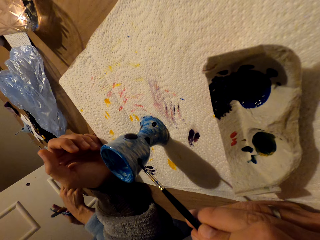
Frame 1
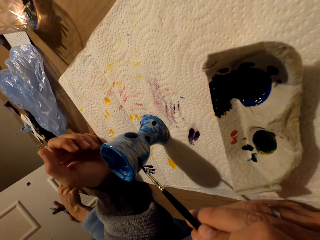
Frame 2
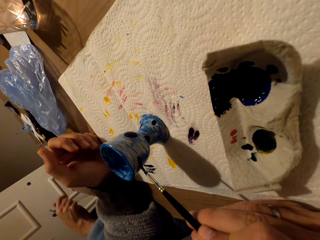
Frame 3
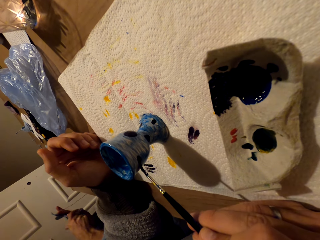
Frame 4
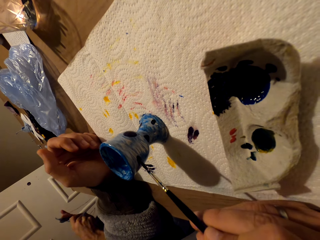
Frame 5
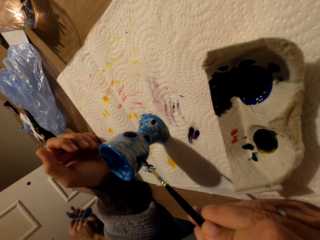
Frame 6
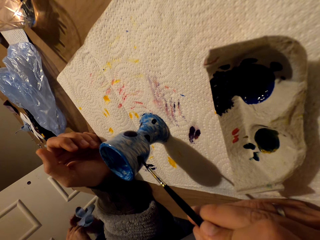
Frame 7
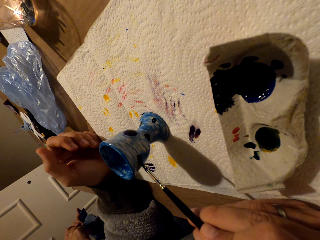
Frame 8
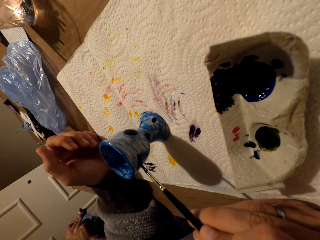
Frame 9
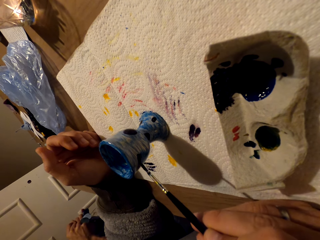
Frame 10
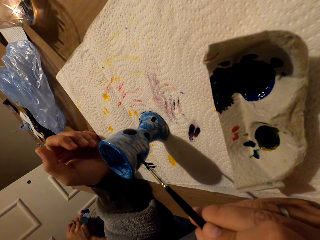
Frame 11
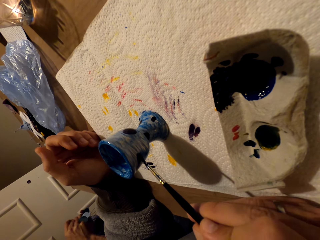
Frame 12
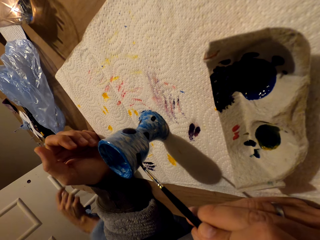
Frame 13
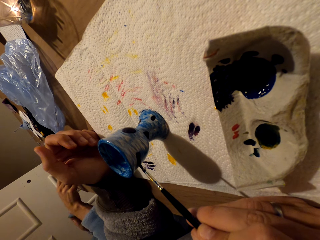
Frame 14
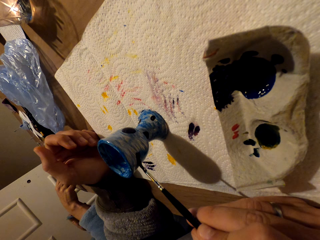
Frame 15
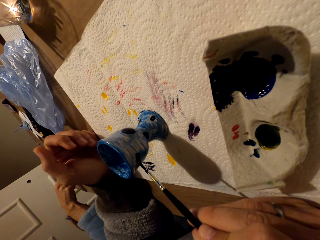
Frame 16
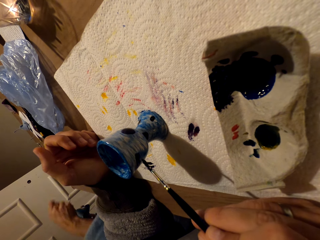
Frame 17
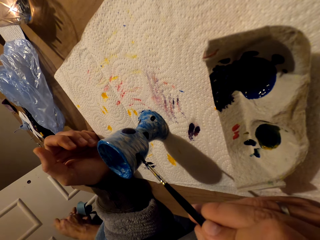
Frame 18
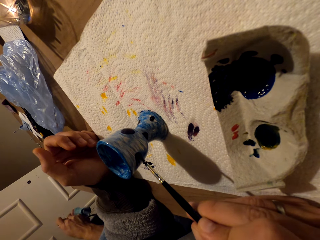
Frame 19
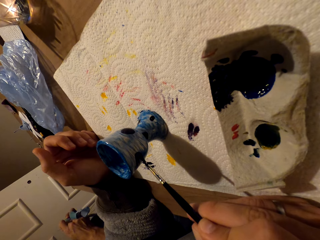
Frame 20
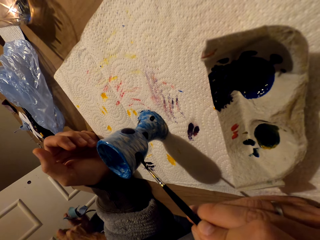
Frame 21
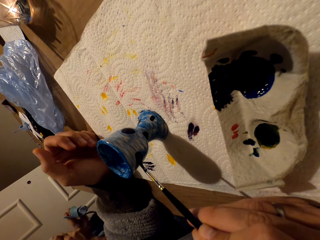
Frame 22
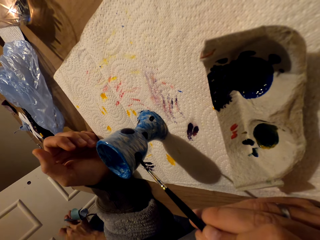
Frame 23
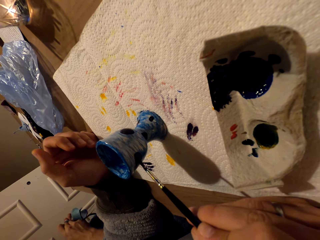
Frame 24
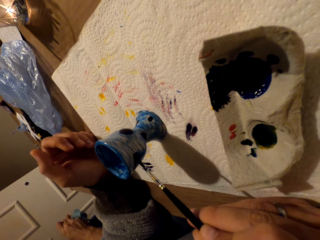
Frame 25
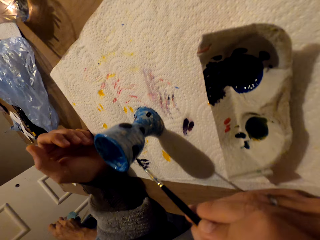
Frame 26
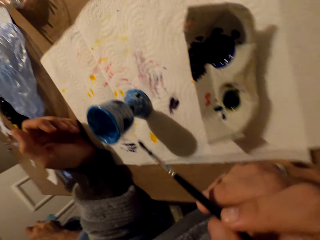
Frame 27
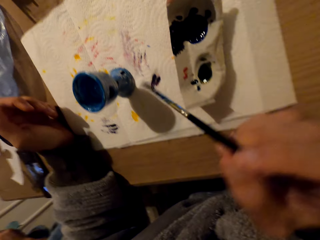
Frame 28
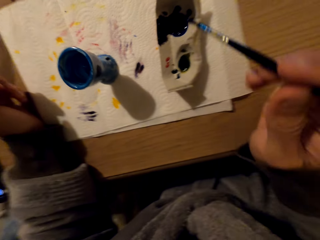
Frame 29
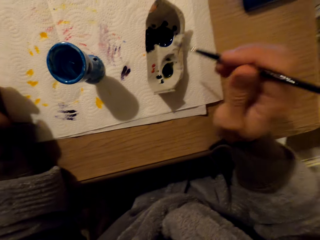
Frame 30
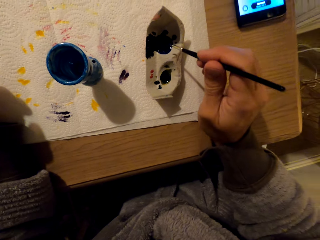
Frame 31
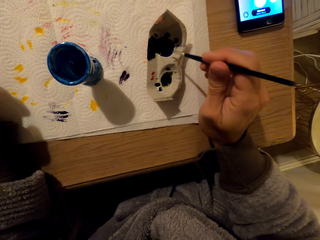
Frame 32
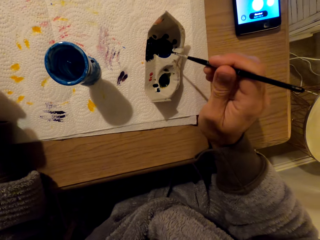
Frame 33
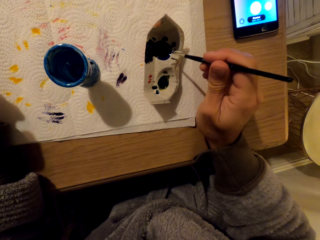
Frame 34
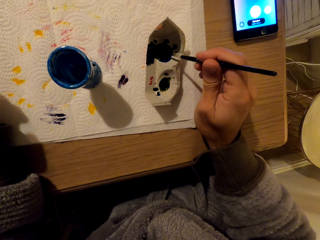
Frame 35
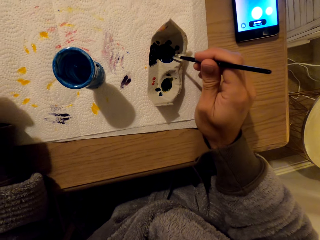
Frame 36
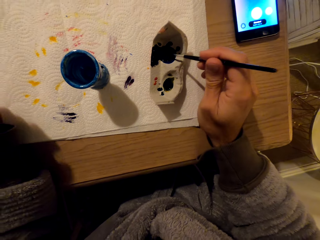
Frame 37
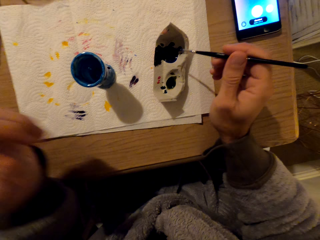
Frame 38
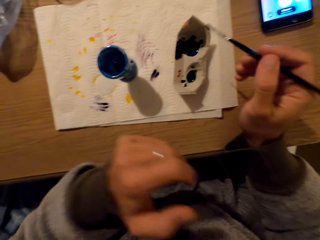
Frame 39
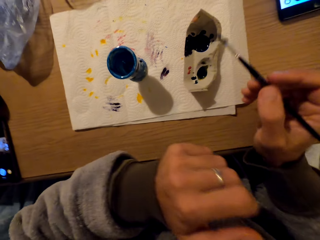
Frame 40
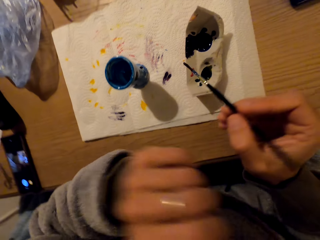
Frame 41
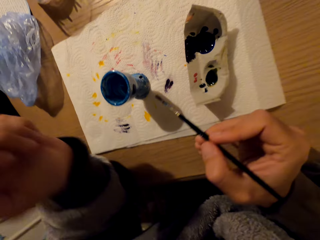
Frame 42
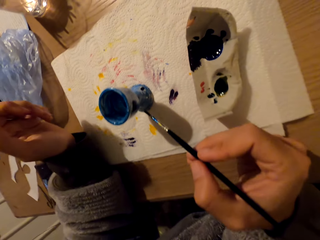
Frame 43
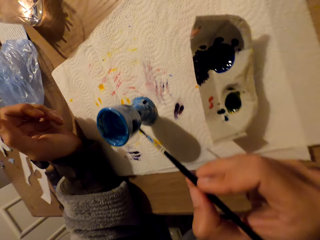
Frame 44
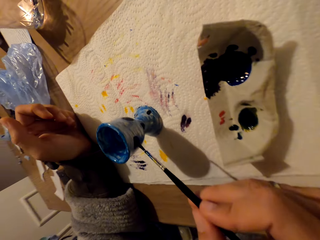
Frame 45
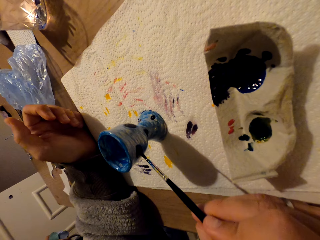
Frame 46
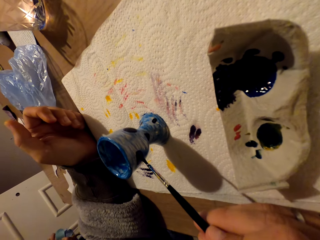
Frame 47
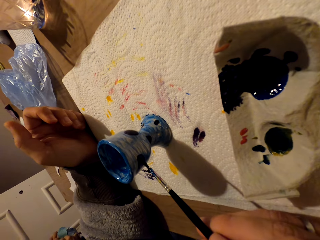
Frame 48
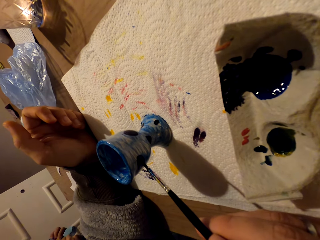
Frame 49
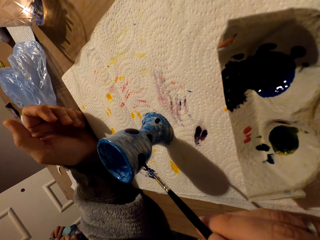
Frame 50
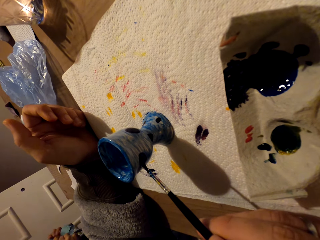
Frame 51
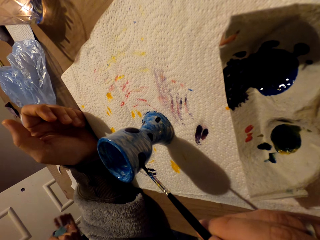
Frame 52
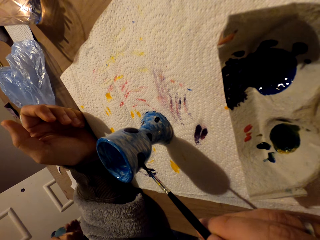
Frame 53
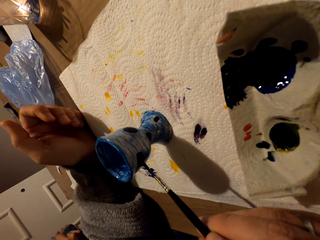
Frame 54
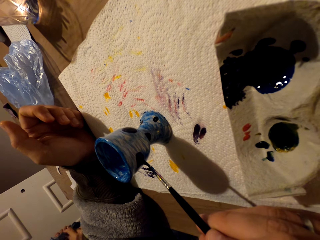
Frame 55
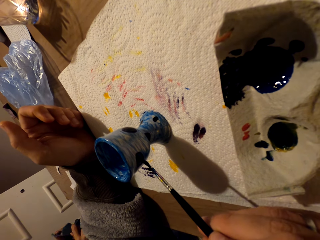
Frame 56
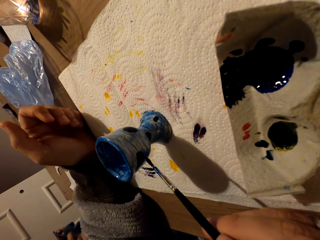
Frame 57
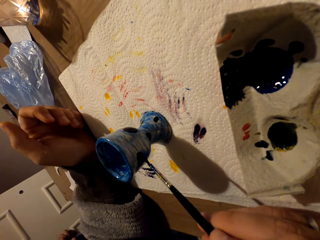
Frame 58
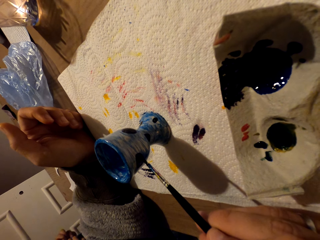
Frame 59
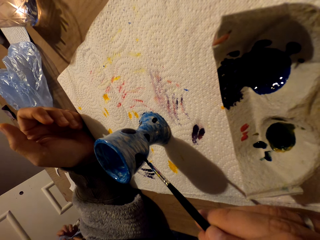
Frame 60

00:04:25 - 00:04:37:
The camera wearer paints. They dip the paint brush in the paint. They decorate the pot with paint.

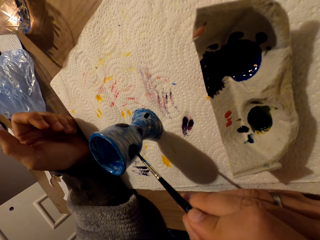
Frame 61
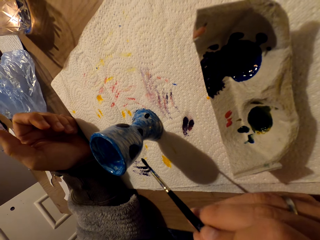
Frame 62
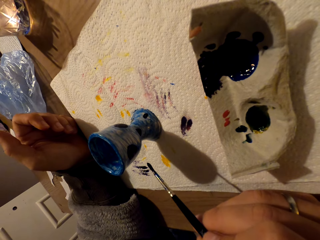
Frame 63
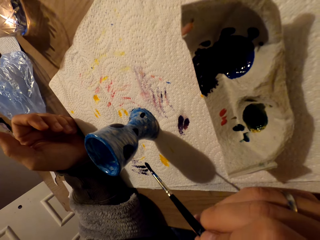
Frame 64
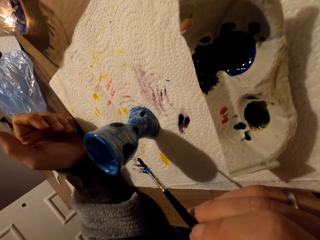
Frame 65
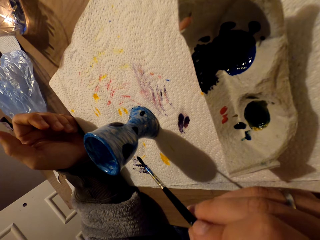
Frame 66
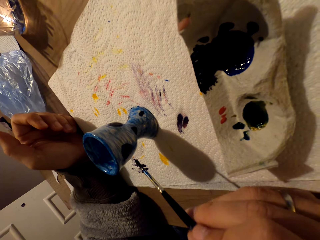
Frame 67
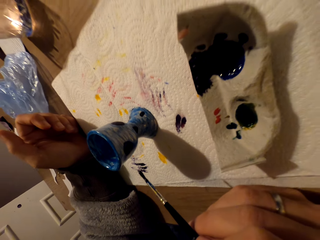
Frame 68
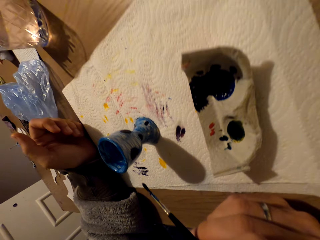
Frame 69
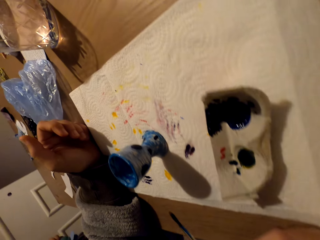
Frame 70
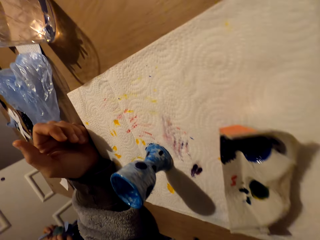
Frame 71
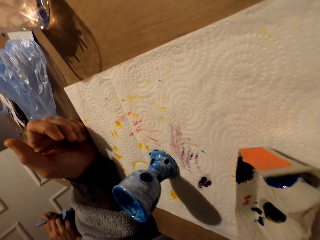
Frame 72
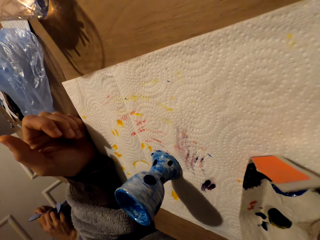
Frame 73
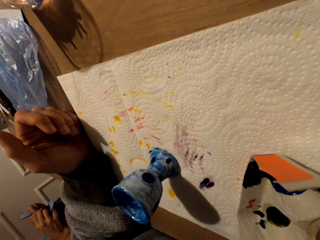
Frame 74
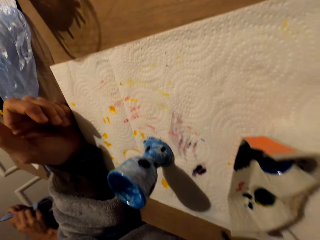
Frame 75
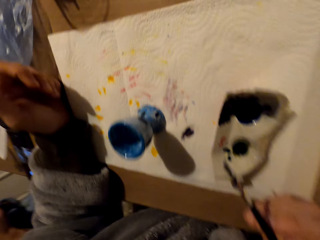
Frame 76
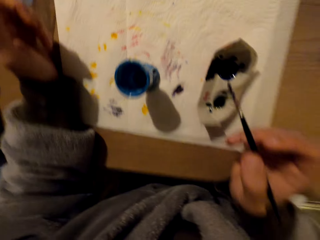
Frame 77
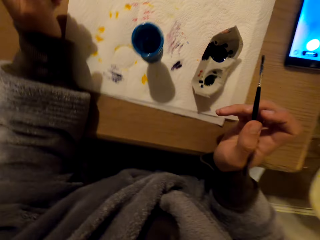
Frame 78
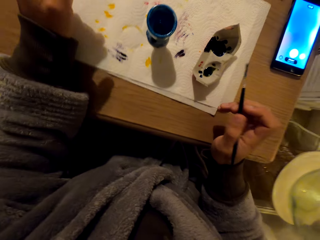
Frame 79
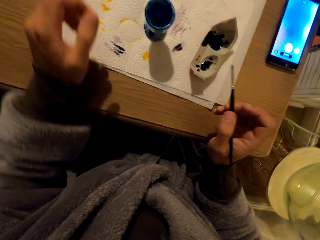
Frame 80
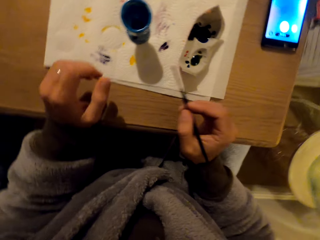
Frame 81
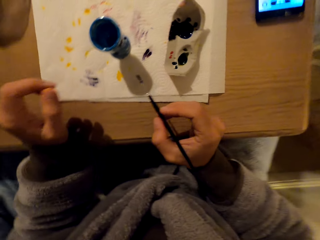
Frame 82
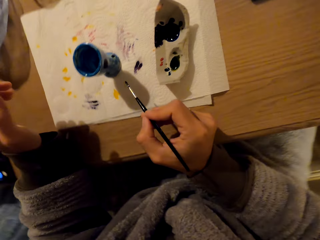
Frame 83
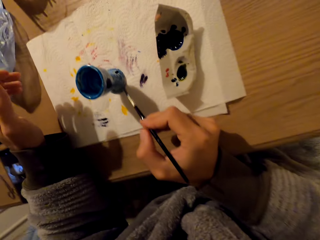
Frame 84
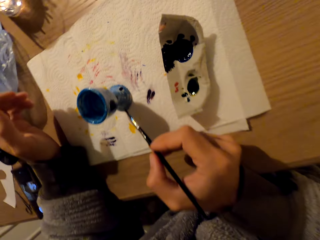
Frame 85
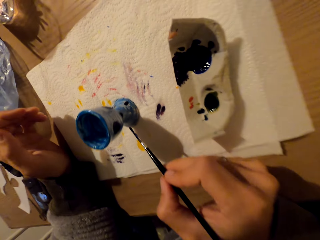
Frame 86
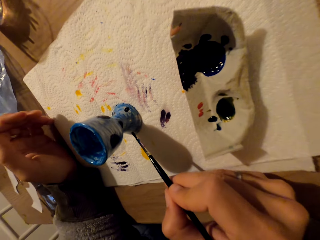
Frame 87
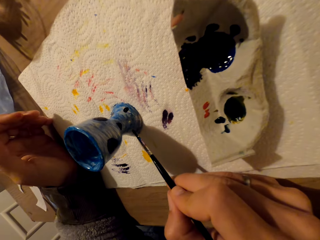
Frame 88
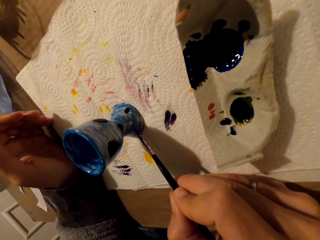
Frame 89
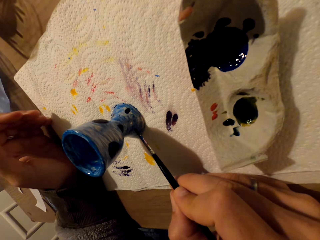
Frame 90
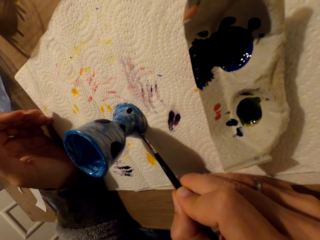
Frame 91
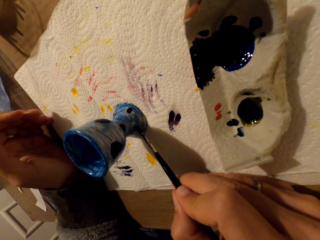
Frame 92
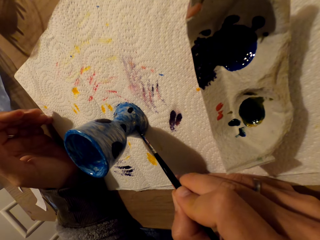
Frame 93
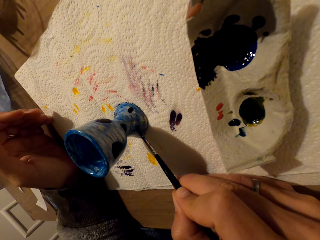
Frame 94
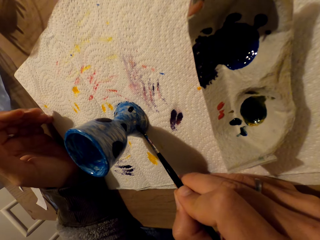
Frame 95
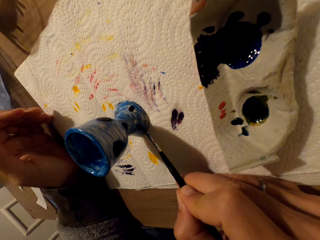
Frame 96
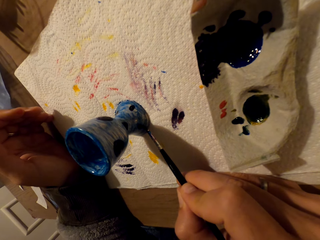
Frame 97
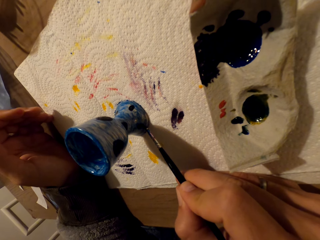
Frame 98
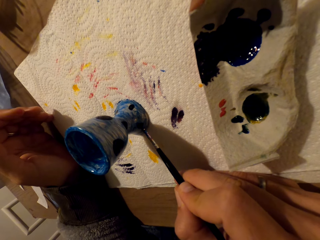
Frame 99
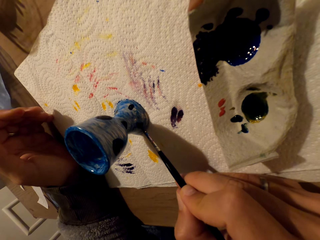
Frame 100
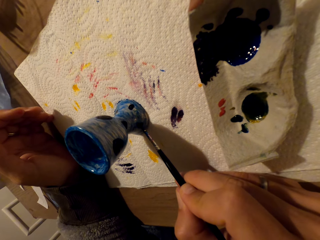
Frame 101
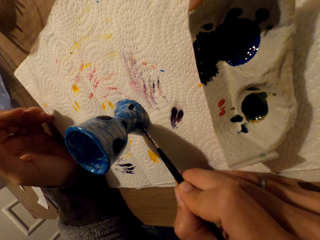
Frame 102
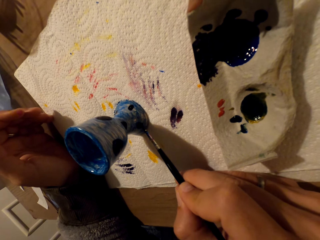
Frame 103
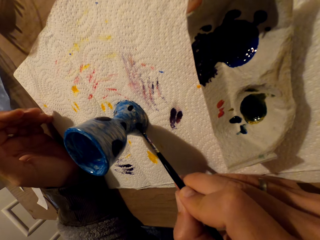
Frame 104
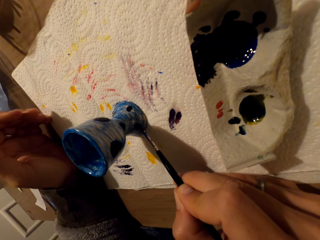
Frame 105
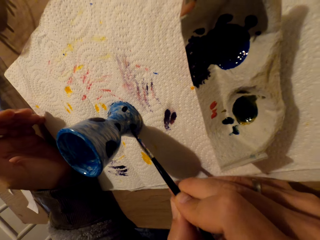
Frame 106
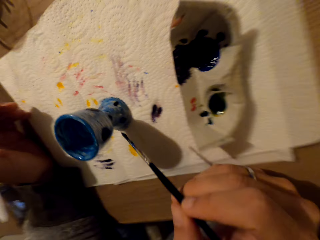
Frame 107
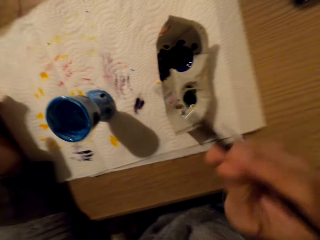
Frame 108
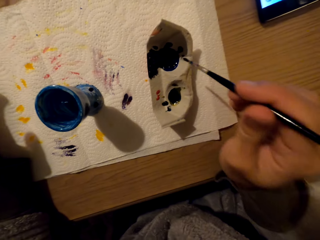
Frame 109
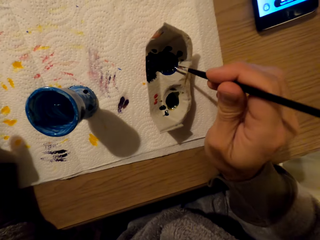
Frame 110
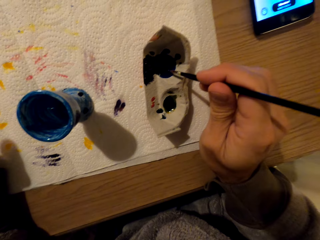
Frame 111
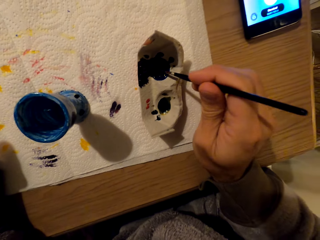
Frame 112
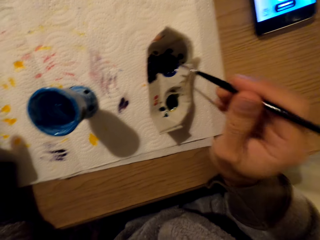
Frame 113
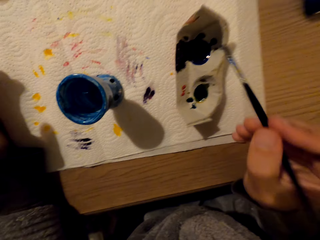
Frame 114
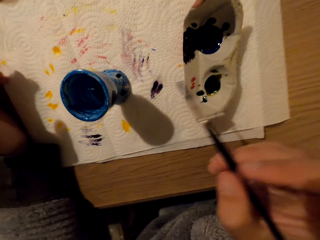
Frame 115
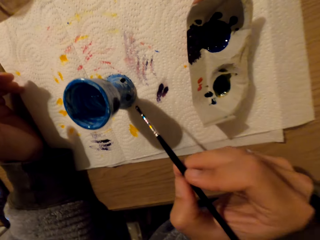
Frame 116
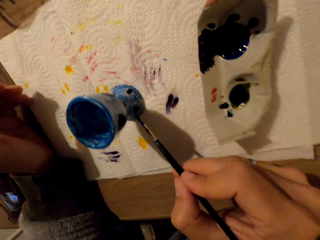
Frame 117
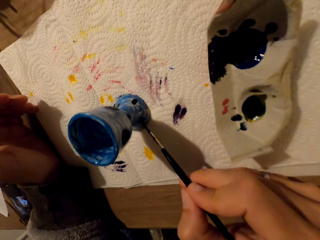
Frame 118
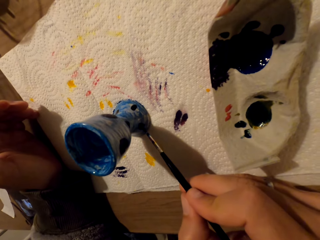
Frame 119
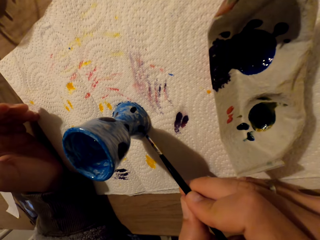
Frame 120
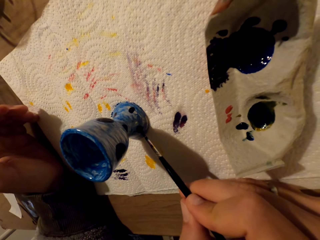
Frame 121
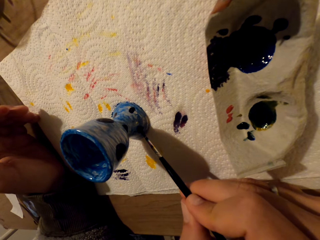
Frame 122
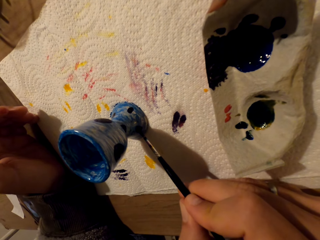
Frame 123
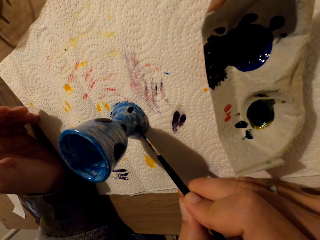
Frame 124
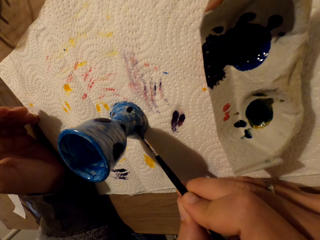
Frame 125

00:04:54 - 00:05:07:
The camera wearer looks at the pot. They paint the pot. They dip the brush in paint. They apply paint on the pot.
